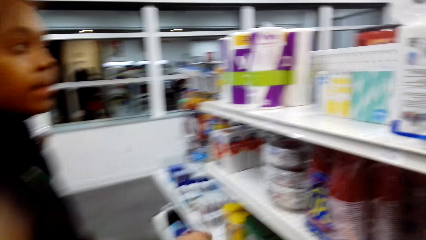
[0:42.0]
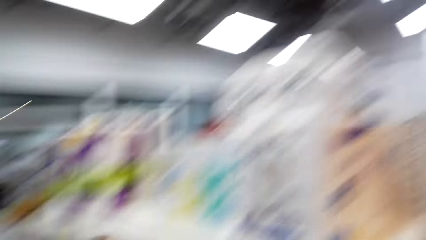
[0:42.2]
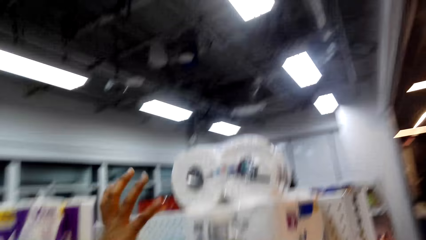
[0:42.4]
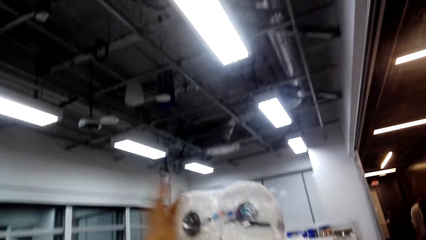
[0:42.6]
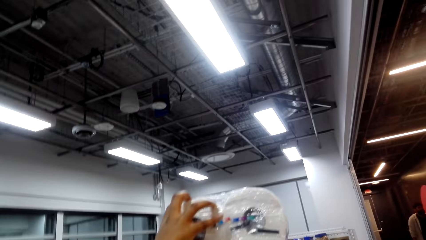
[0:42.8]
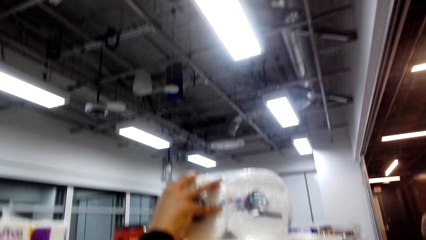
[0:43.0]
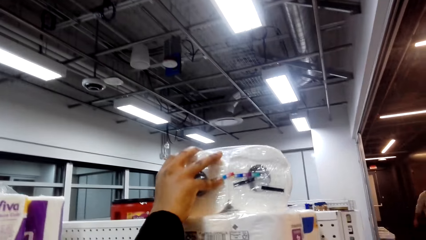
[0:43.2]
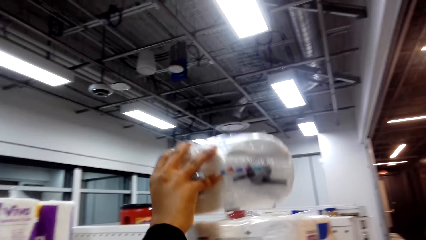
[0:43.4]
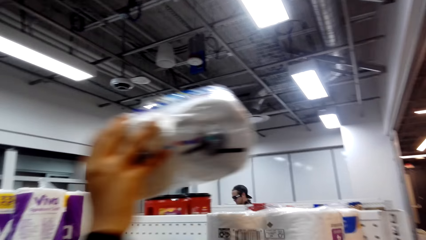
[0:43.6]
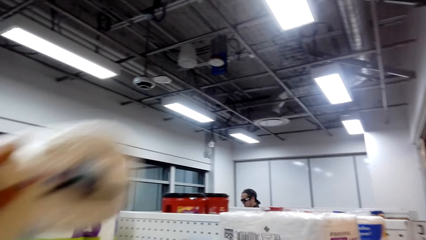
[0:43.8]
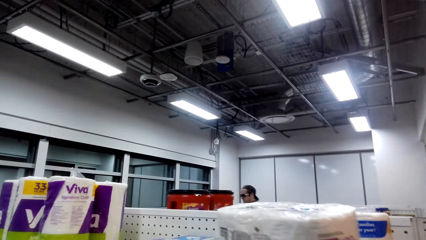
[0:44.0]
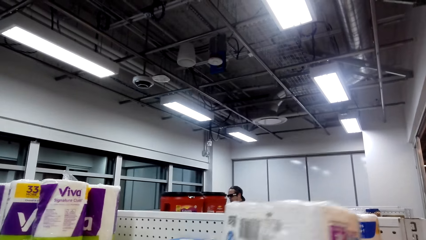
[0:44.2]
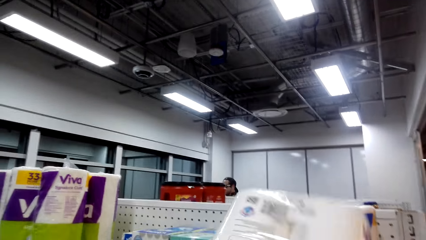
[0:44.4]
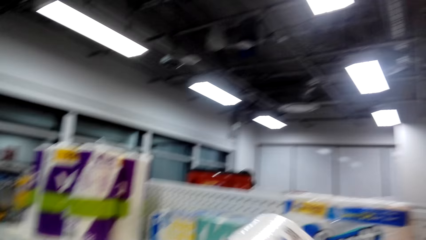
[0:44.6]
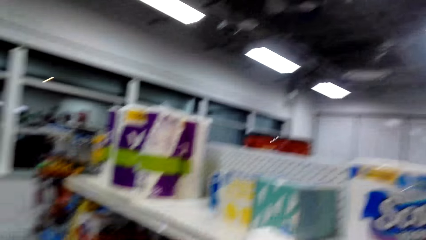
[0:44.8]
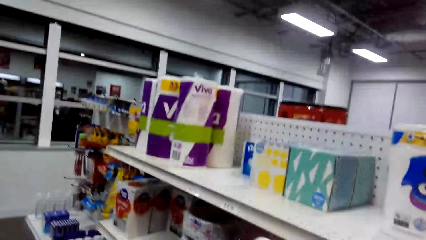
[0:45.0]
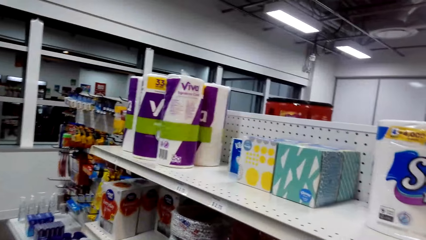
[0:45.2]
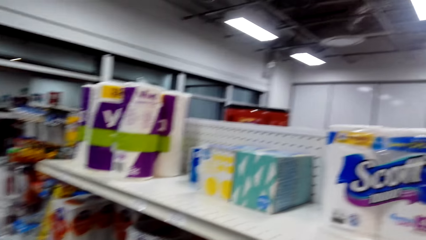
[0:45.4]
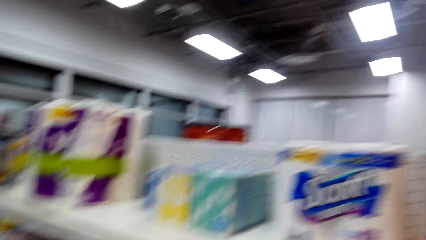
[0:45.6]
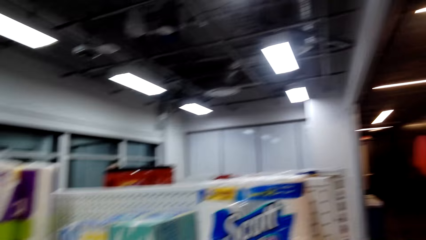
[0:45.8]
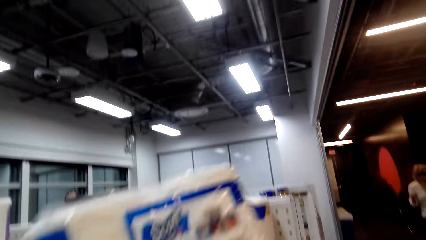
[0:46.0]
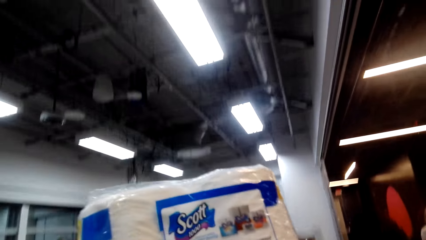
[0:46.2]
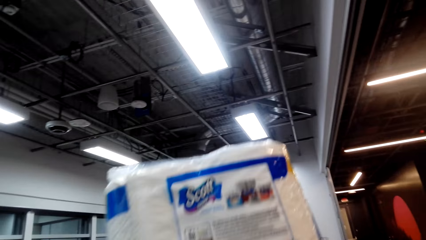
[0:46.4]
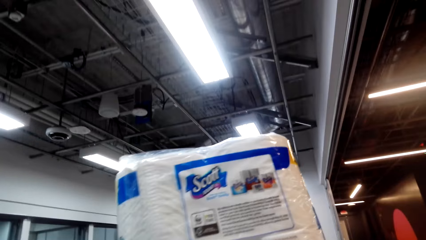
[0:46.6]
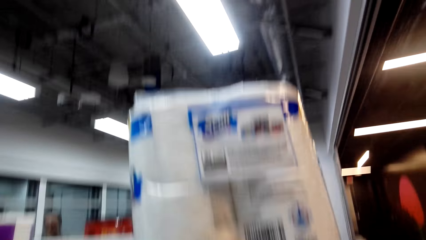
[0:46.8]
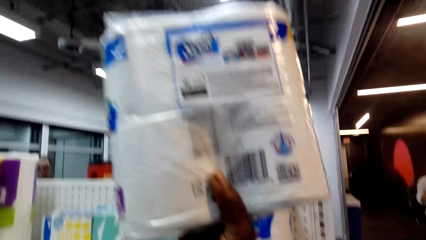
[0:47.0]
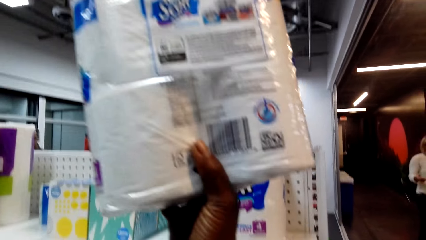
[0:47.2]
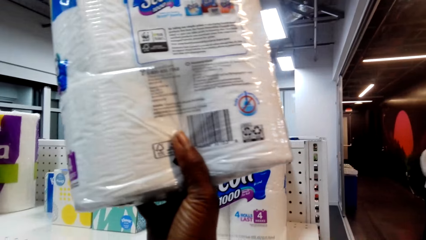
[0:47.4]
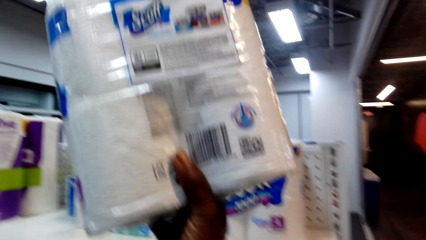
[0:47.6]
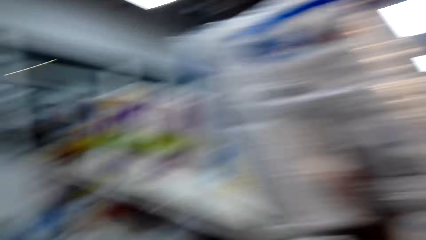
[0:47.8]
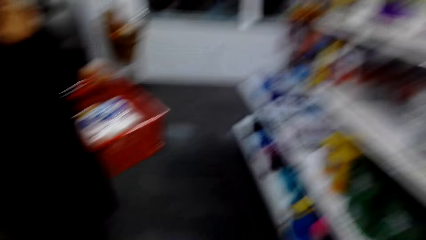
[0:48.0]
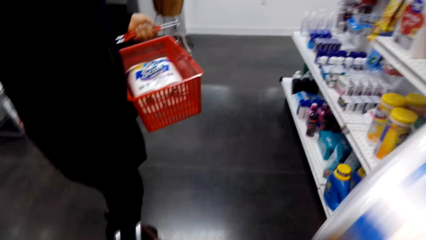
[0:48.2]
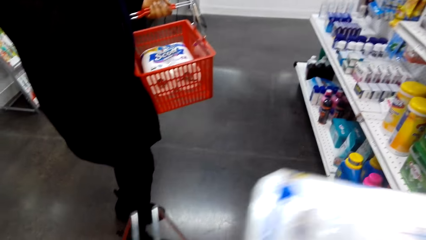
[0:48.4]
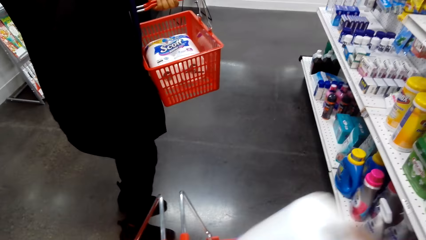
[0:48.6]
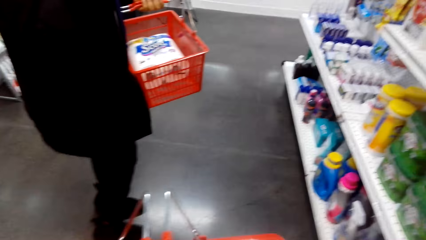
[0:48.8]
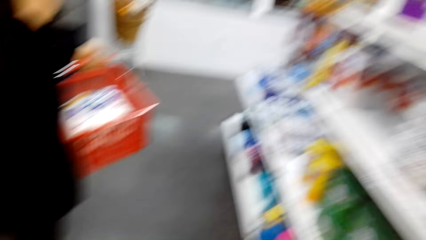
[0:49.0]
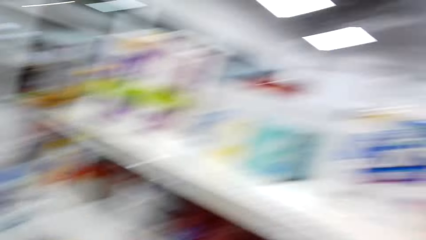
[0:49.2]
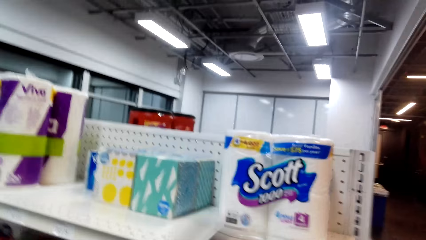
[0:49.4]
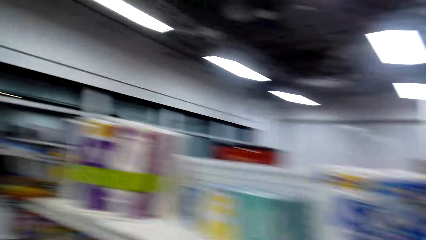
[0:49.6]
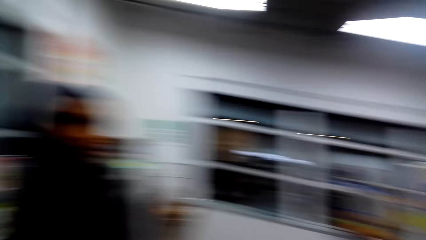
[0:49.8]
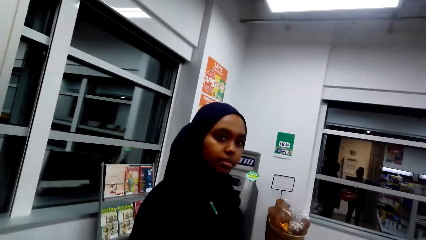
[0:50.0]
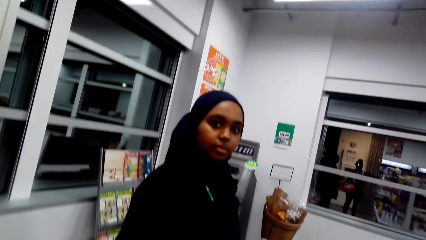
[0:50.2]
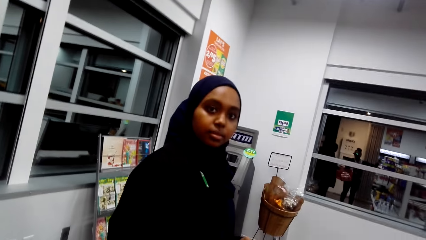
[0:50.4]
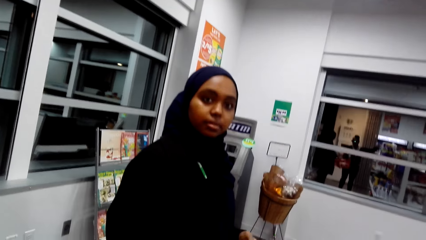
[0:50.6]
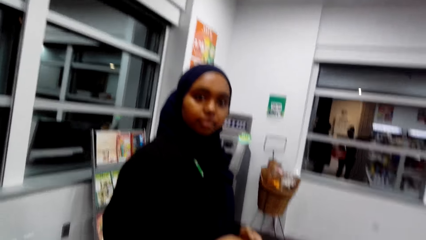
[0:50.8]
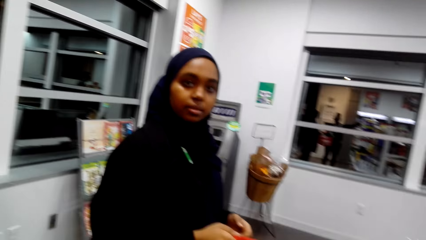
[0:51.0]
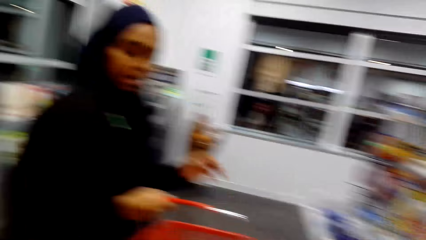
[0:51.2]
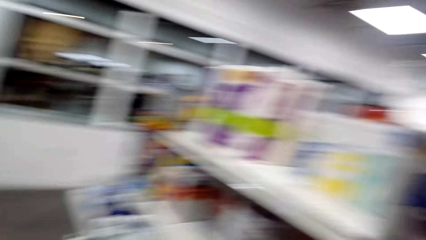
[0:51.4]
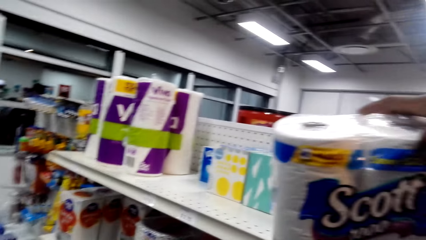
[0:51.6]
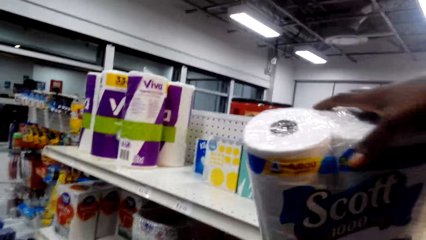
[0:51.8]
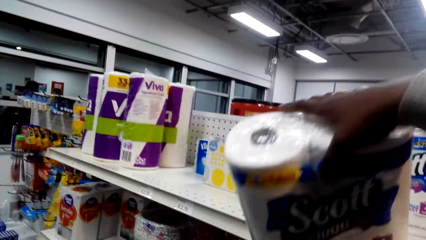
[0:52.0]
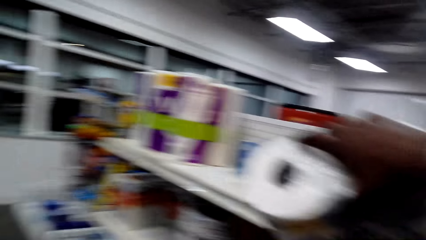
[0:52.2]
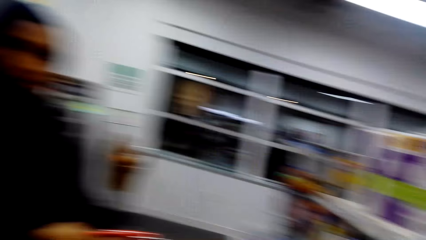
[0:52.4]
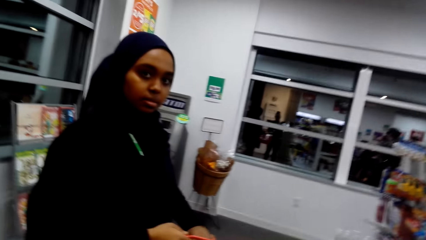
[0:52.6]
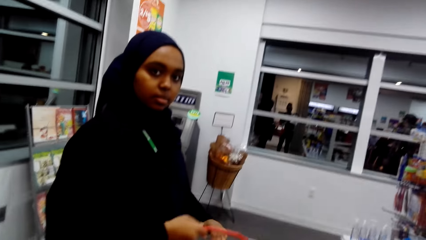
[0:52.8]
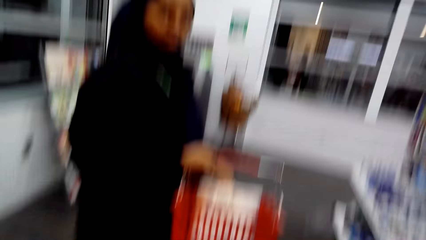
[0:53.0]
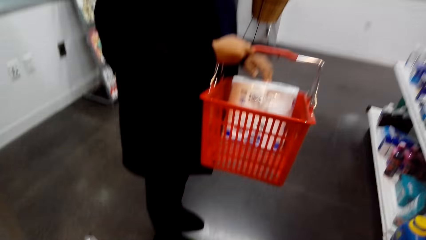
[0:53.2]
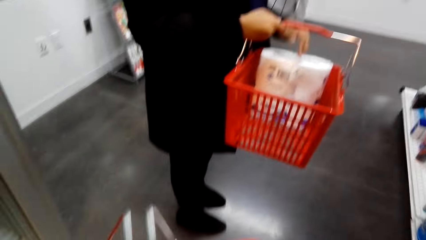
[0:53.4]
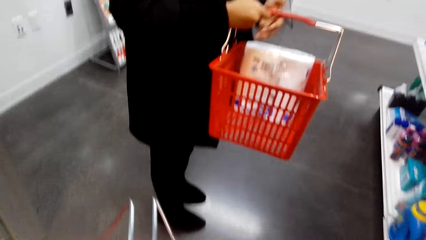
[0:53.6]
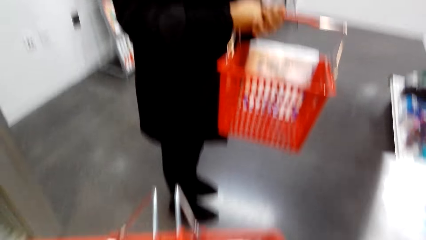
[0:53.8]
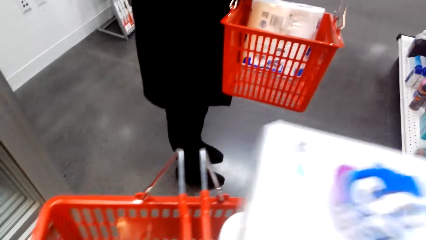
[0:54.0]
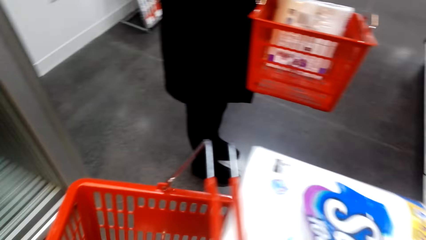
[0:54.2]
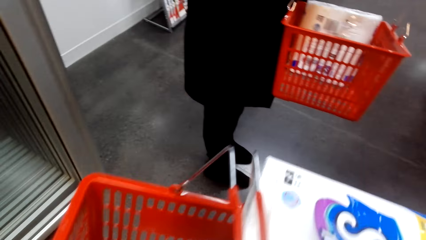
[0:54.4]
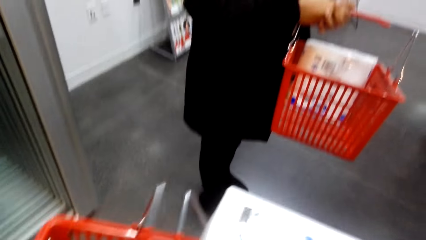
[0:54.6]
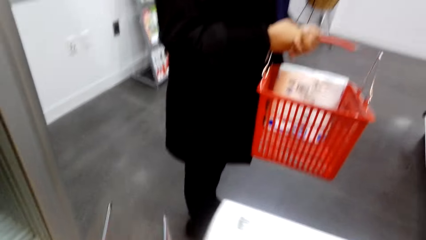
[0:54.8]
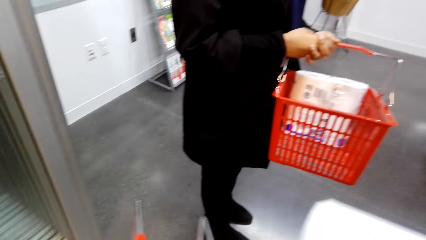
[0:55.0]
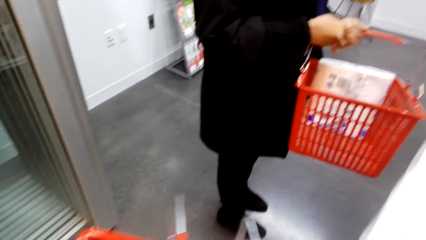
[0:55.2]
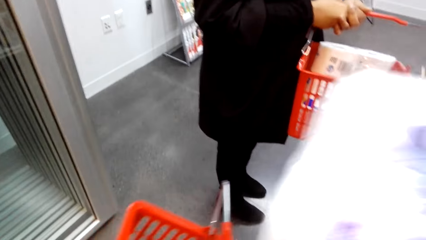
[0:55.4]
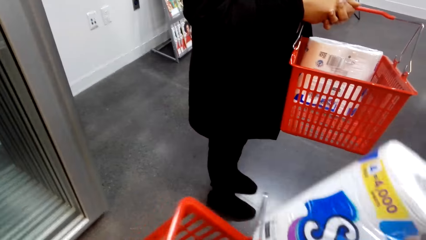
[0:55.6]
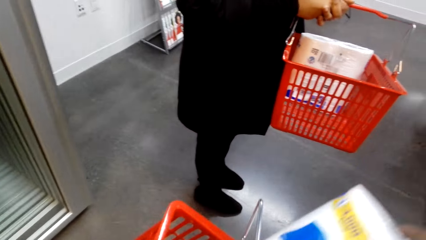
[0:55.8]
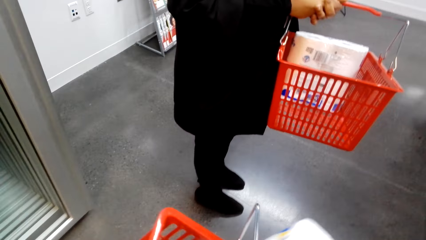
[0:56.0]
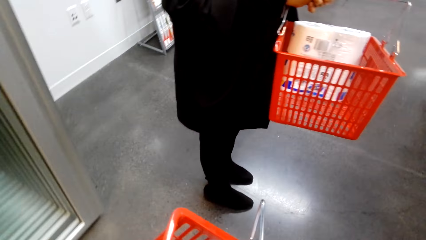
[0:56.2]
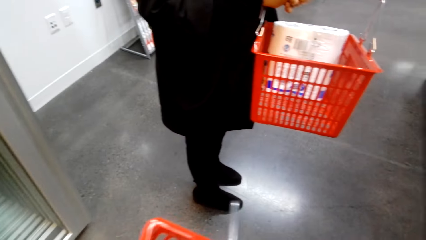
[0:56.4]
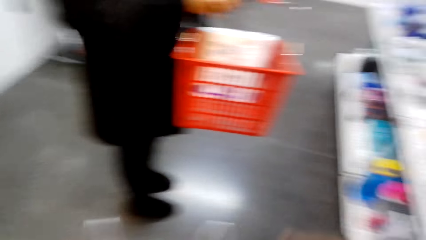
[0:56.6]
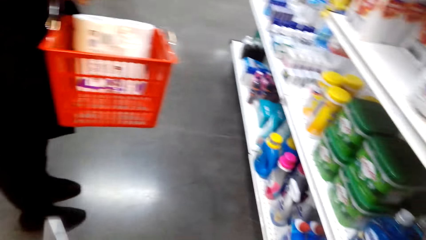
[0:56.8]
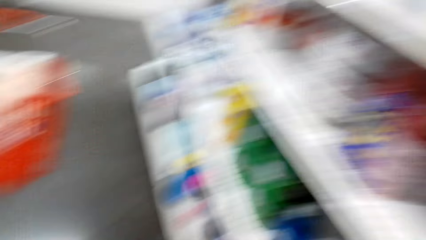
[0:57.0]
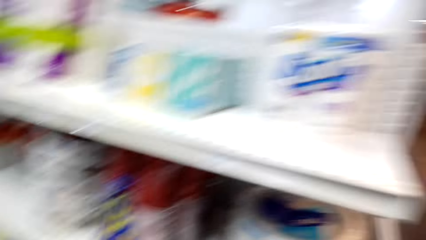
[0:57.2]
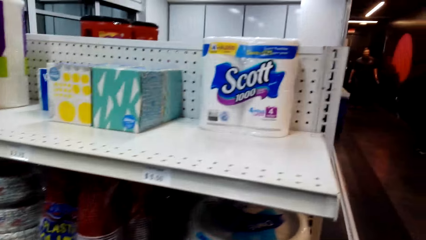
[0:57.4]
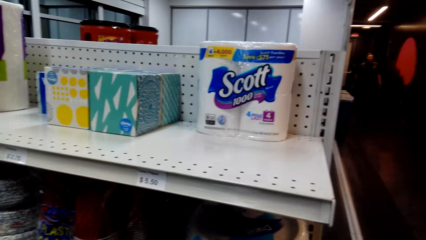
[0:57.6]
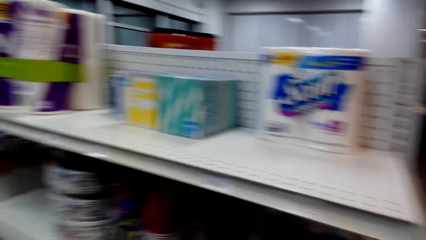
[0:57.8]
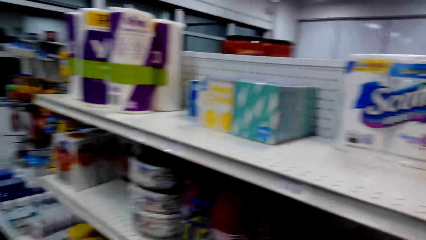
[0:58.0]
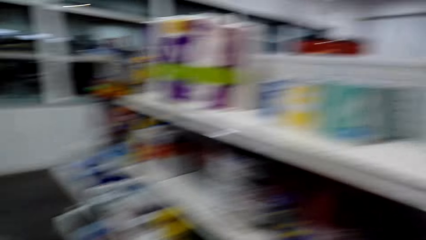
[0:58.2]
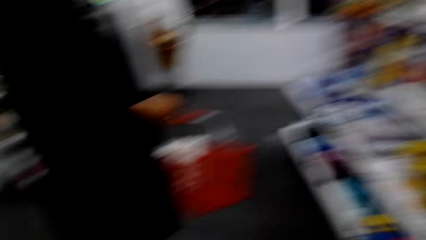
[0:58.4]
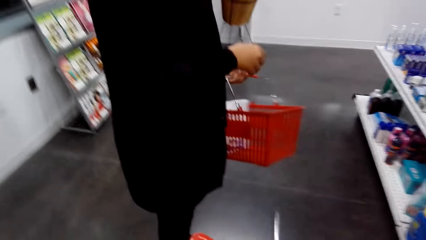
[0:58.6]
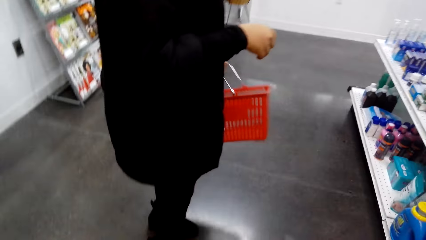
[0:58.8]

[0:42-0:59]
The camera wearer takes some tissues or toilet paper from the shelf. They put the toilet paper on the shopping tray.
